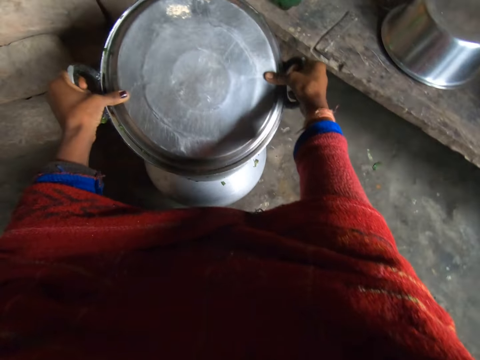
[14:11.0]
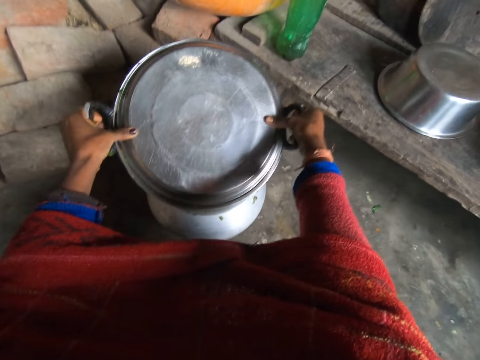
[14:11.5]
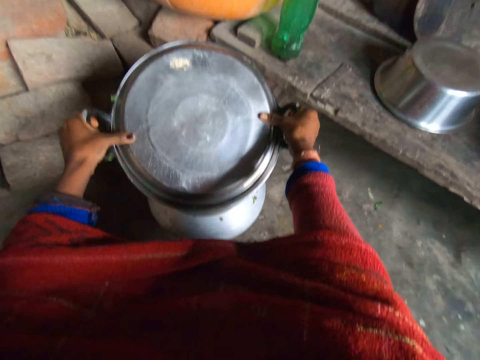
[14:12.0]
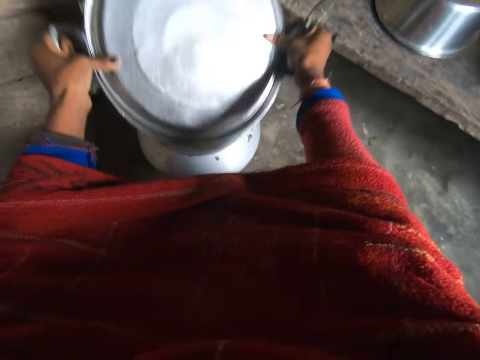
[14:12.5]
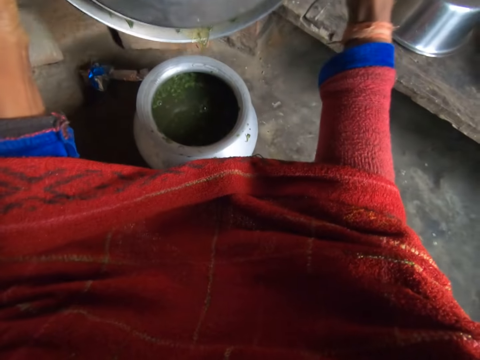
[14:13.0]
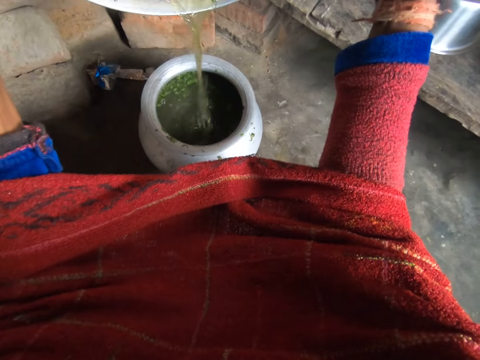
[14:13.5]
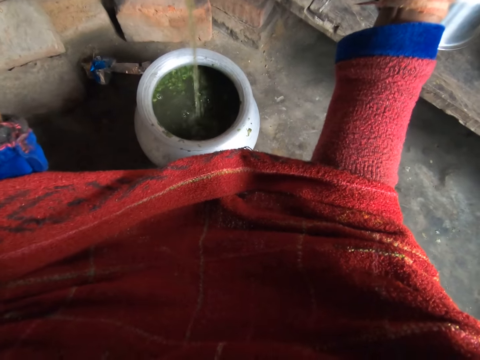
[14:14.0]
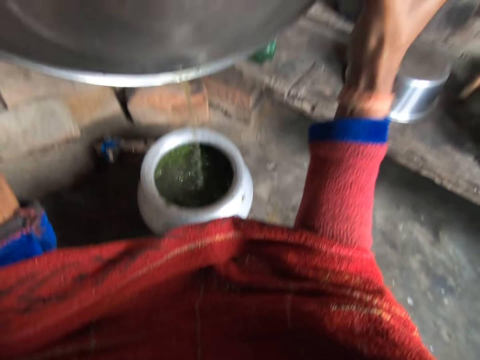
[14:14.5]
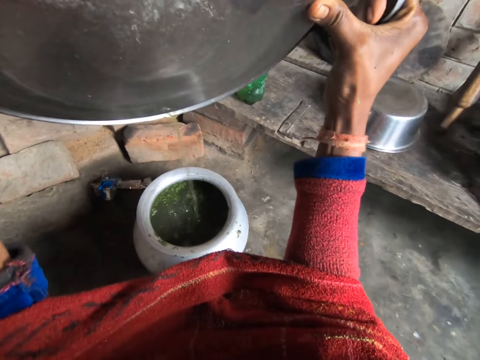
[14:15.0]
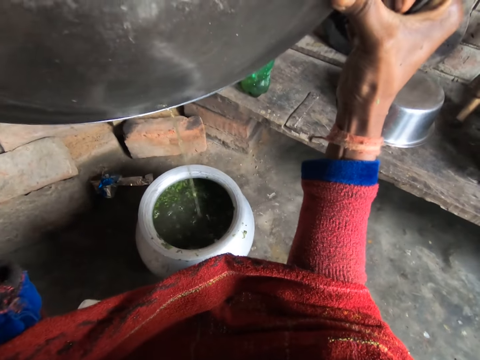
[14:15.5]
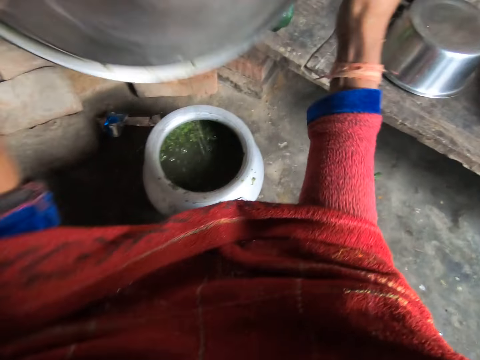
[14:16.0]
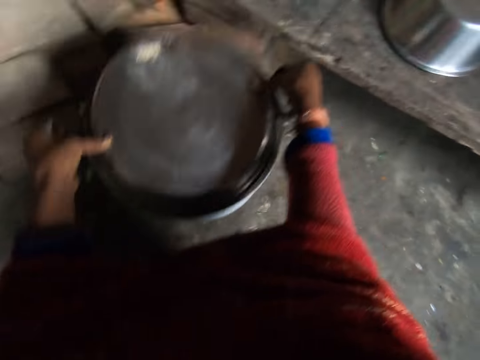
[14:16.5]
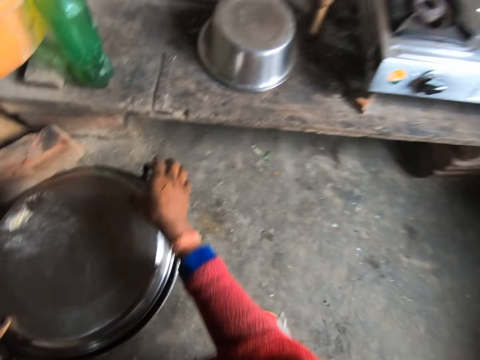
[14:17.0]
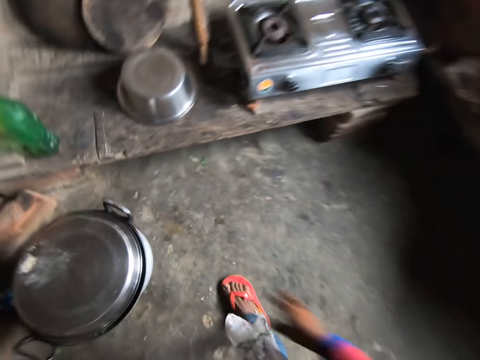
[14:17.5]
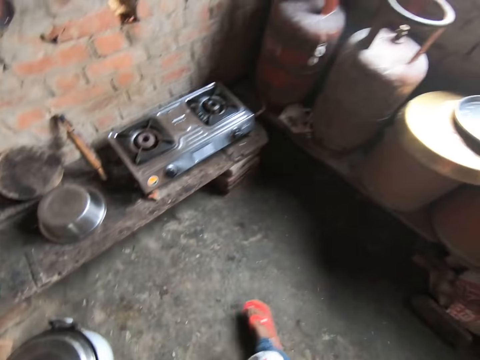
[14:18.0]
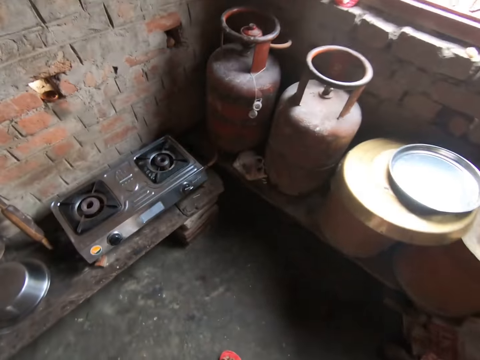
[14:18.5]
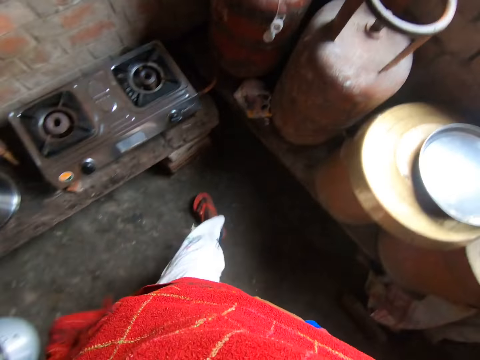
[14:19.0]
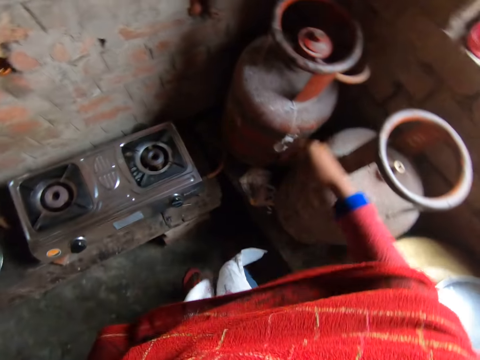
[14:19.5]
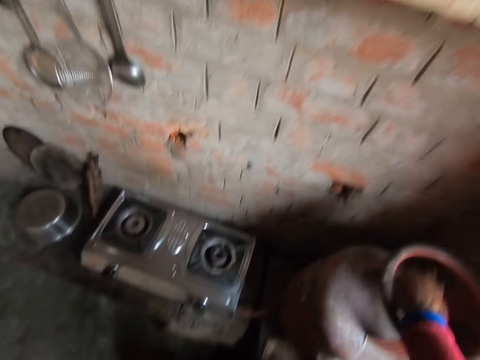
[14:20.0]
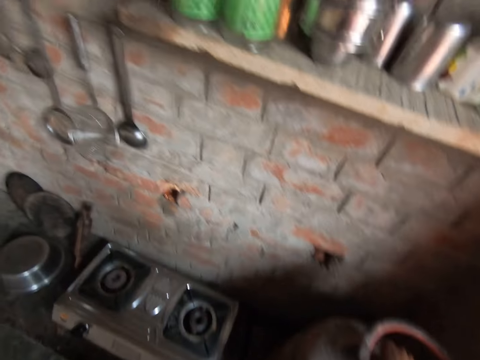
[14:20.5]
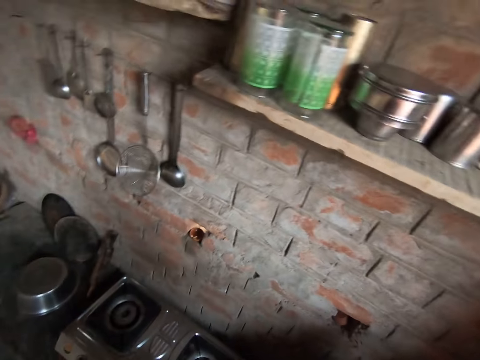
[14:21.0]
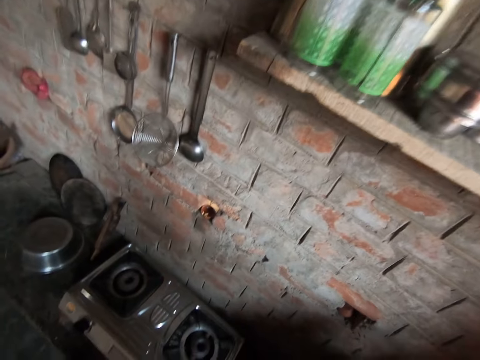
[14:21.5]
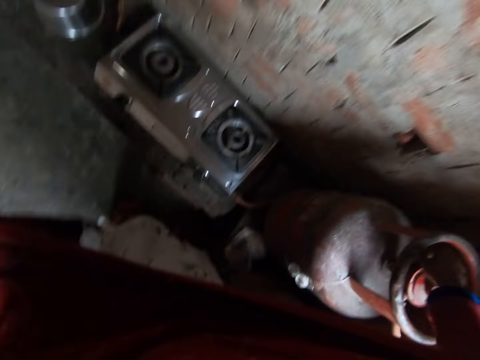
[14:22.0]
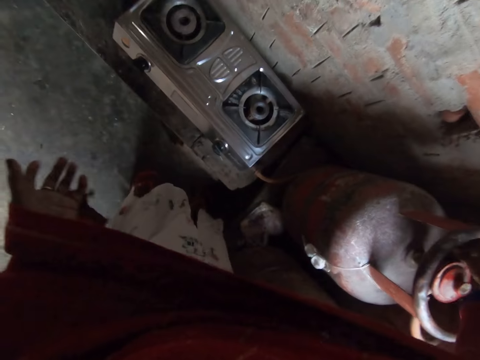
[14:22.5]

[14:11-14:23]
The camera wearer drops the small pot on the big pot. They lift up the small pot. They drop the small pot on the big pot. They turn on the gas with the right hand.

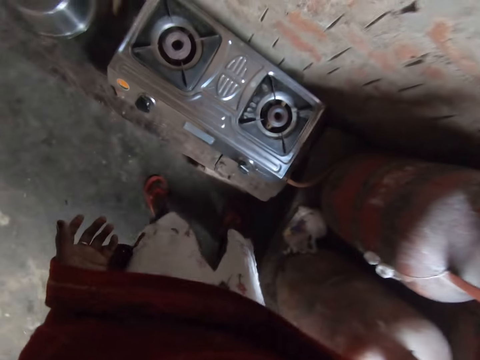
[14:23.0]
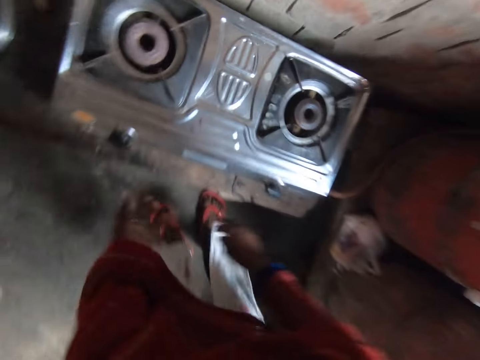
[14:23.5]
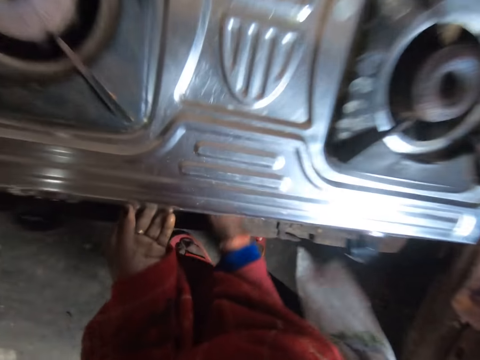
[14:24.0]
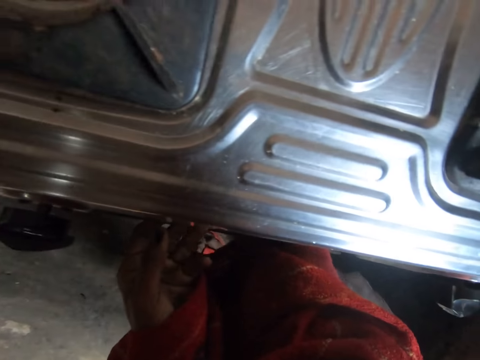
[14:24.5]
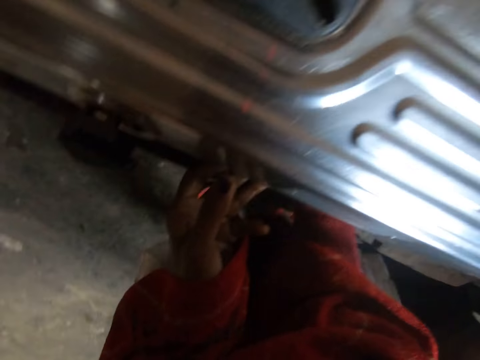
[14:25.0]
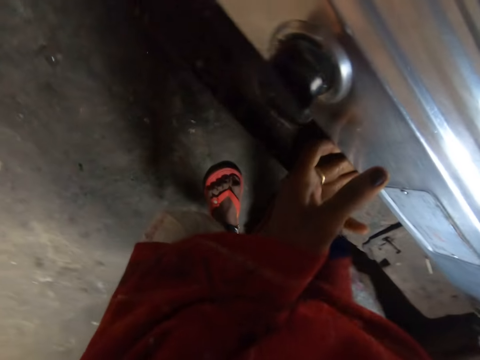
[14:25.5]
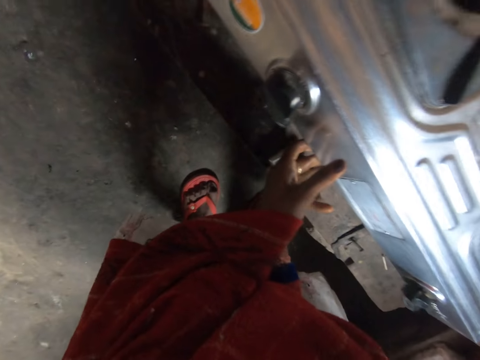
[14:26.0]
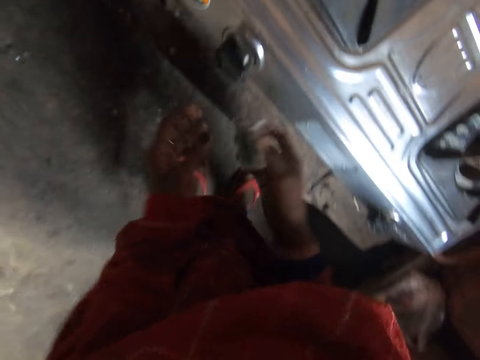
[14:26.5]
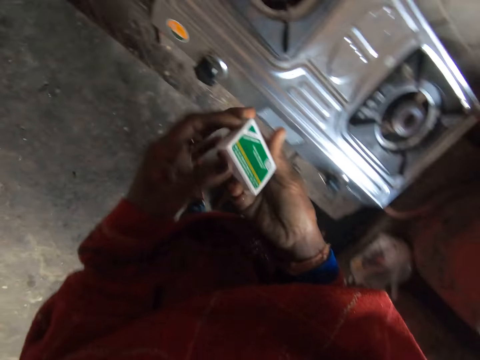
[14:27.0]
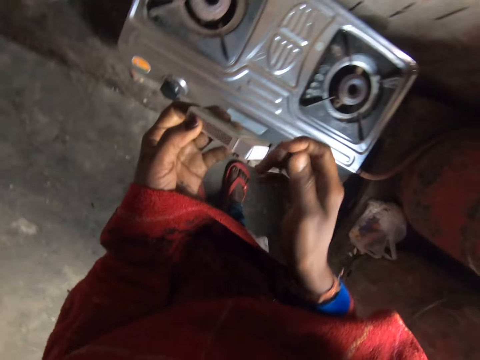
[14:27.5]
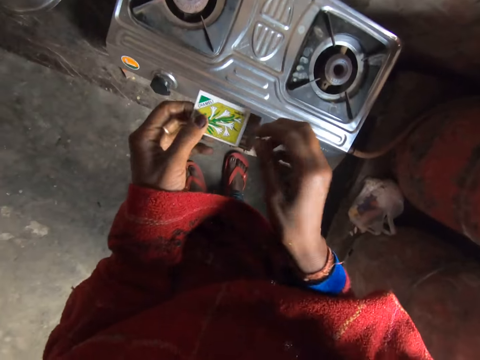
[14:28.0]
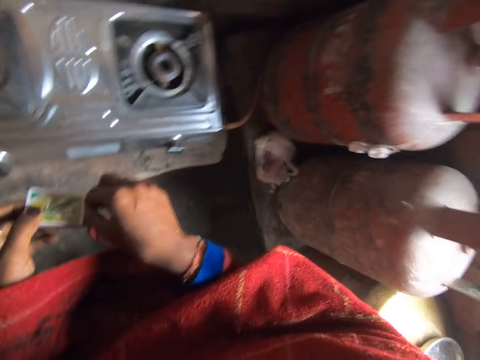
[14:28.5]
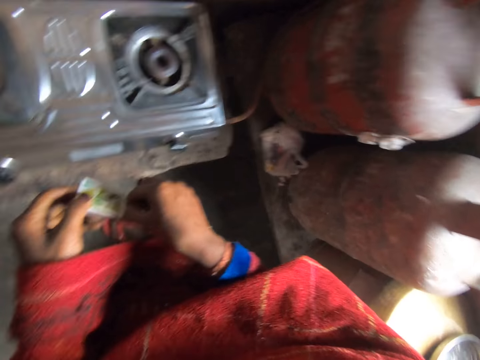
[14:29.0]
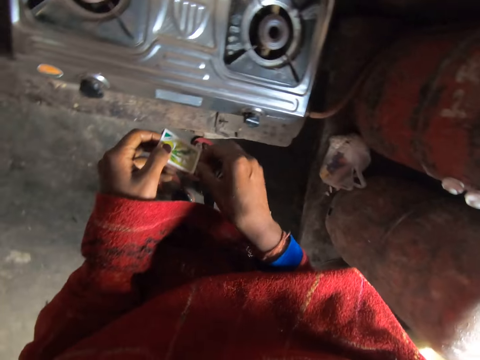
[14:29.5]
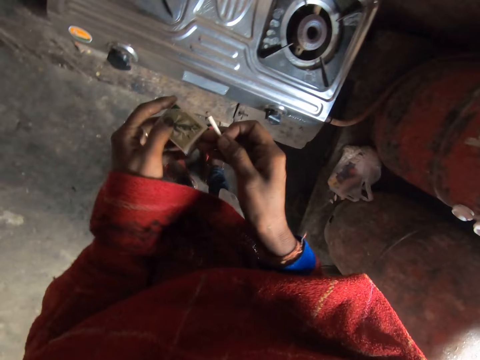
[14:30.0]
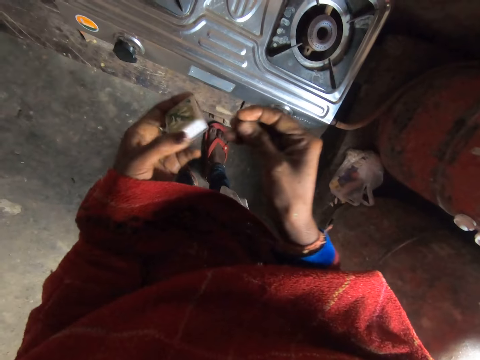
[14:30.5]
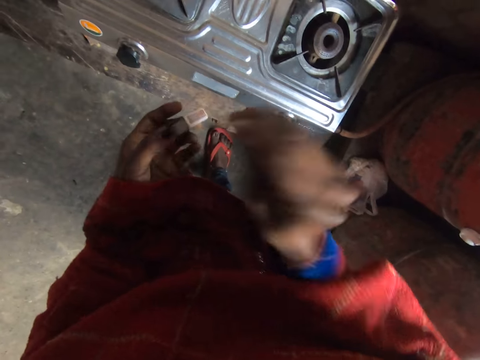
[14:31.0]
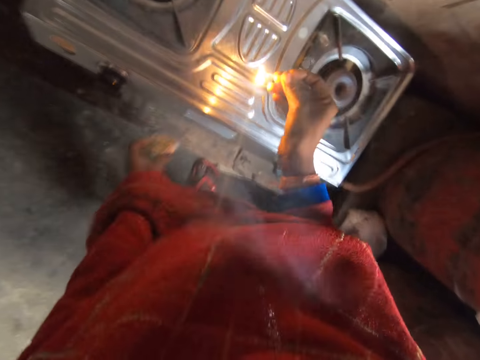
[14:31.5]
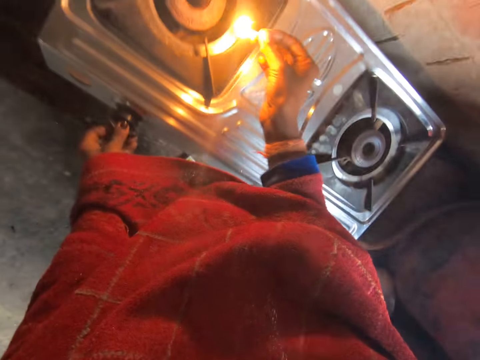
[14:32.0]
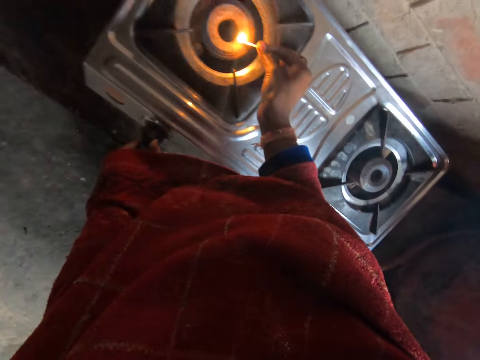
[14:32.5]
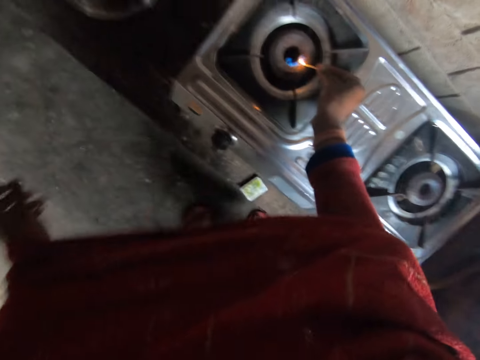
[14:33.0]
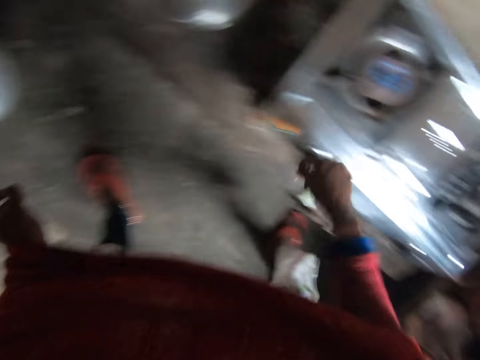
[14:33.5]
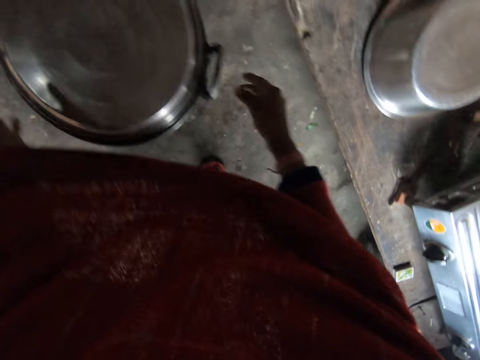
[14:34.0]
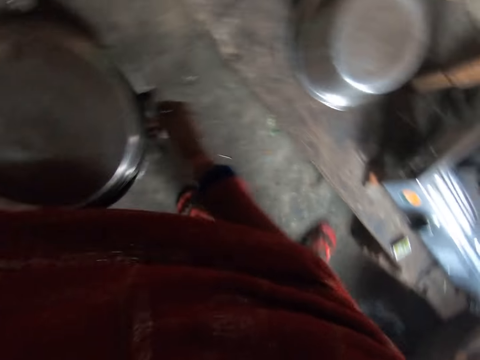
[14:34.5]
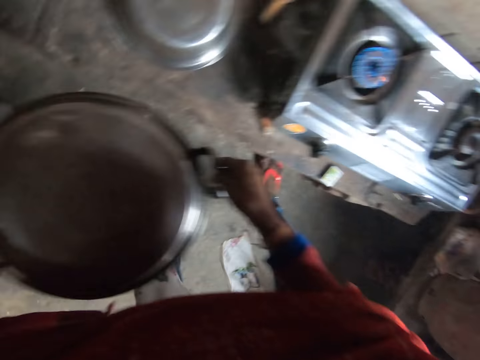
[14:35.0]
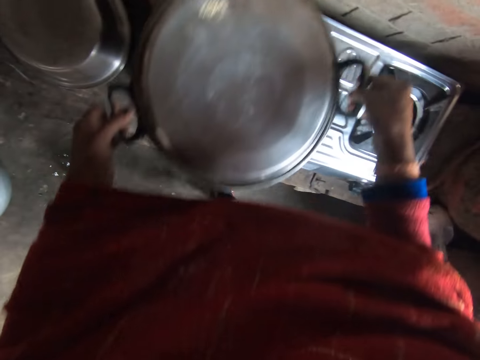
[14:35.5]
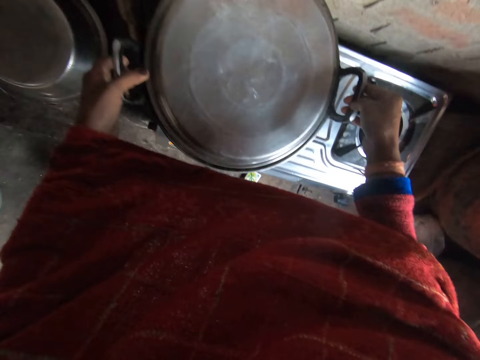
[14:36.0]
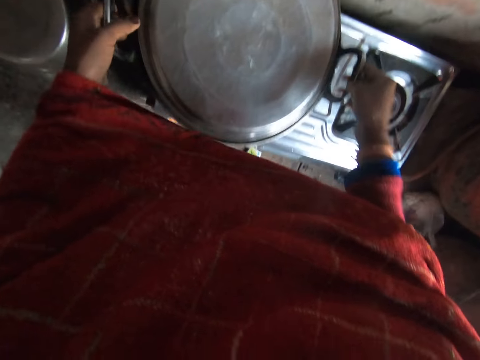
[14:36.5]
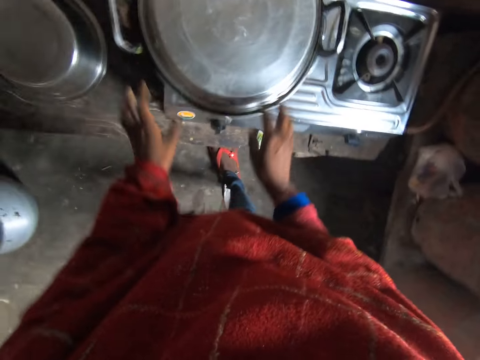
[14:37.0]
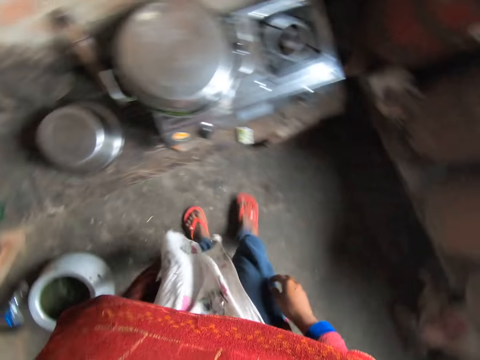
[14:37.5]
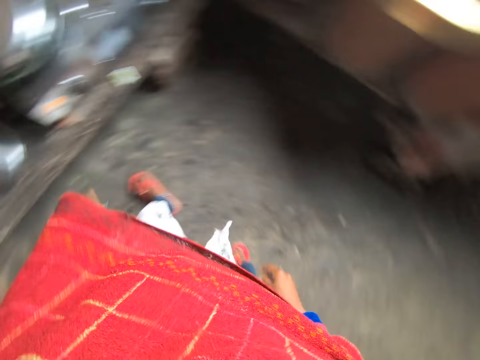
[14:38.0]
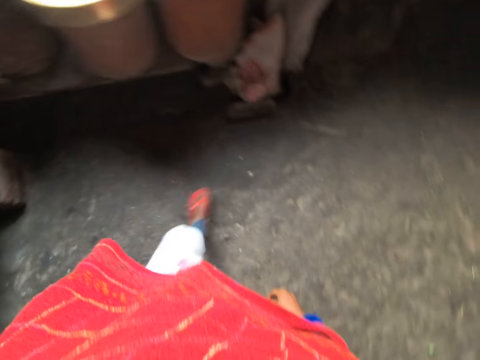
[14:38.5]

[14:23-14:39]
The camera wearer lifts up the gas burner with the left hand. He puts the right hand under the gas burner. He brings out a box of matches from under the gas burner with the right hand. He drops down the gas burner with the left hand. He moves the box of matches to the left hand. He turns on a stick of matches with the right hand. He takes the match stick. He lights the match stick. He turns the knob on the gas burner with the left hand. He touches the heat regulator. He shakes the stick in his right hand. He lights the gas stove. He drops the match stick with his right hand. He picks up the small pot with both hands. He drops the pot on the gas burner.
